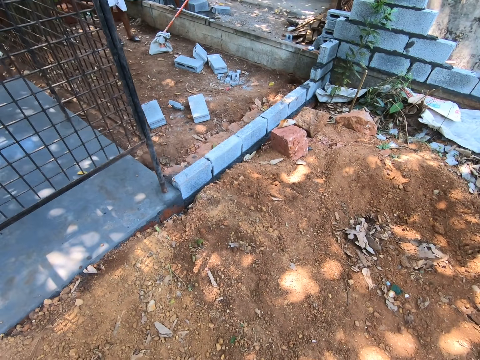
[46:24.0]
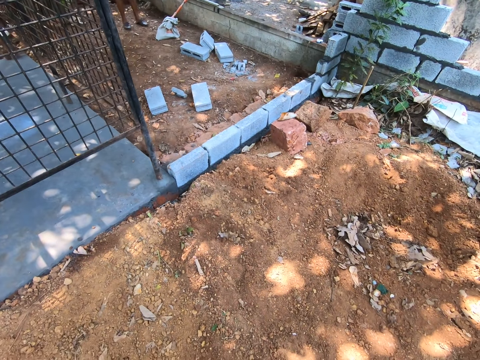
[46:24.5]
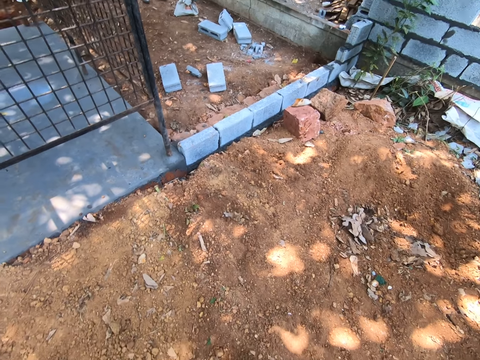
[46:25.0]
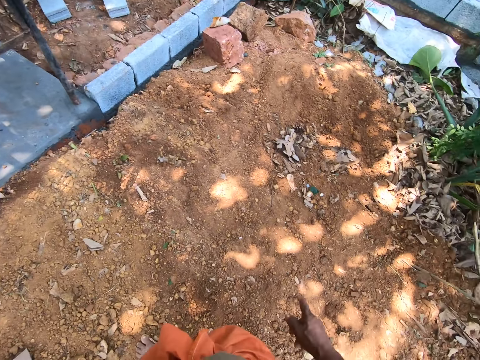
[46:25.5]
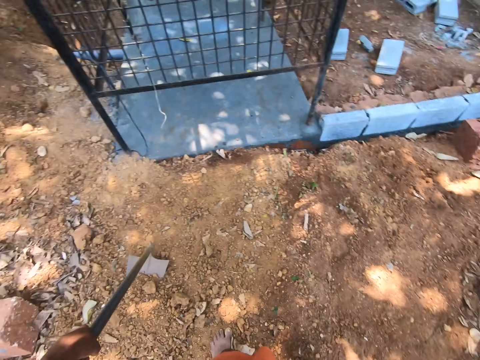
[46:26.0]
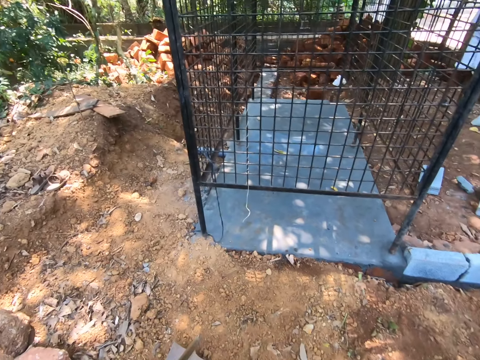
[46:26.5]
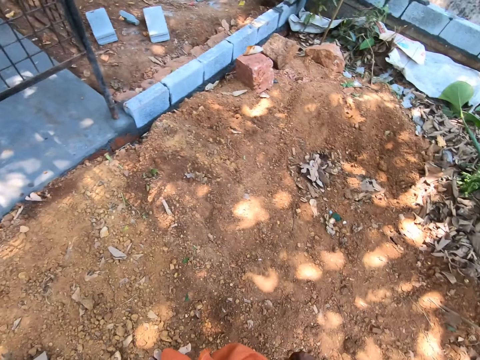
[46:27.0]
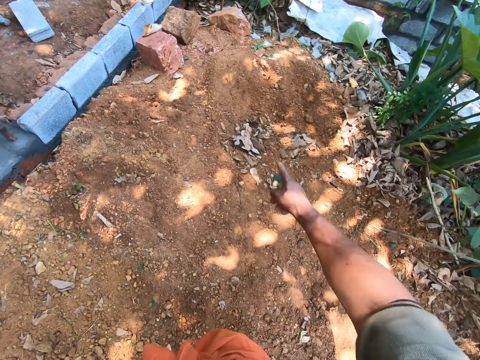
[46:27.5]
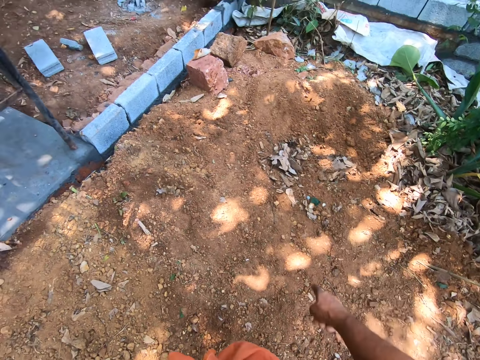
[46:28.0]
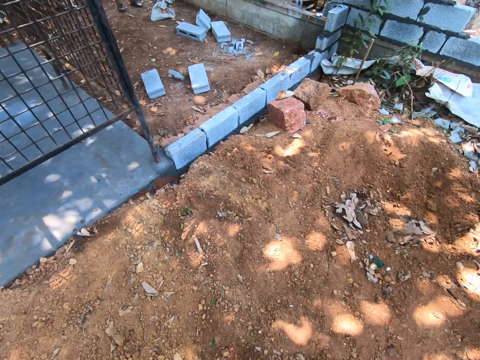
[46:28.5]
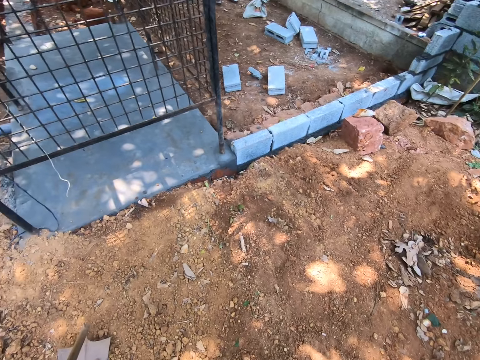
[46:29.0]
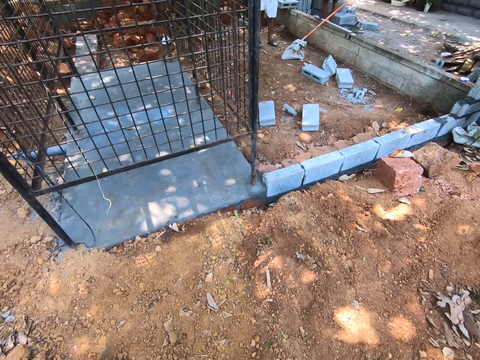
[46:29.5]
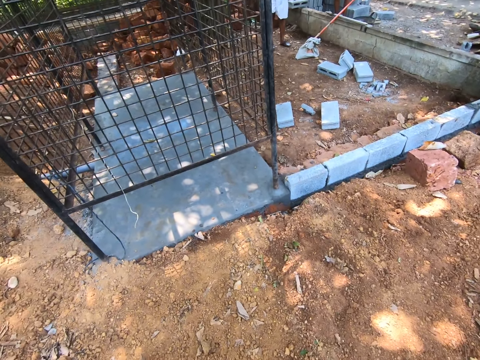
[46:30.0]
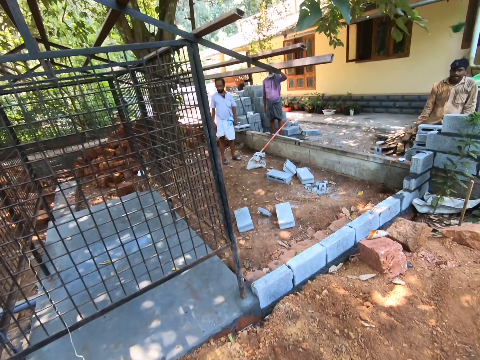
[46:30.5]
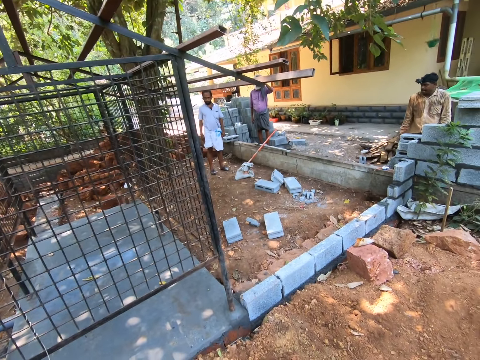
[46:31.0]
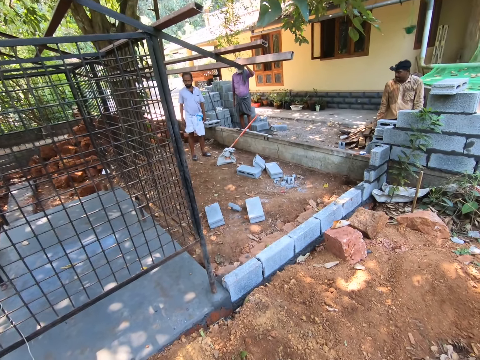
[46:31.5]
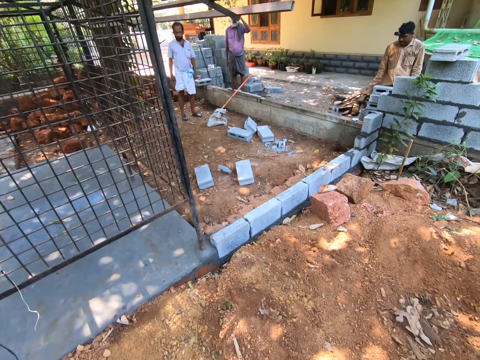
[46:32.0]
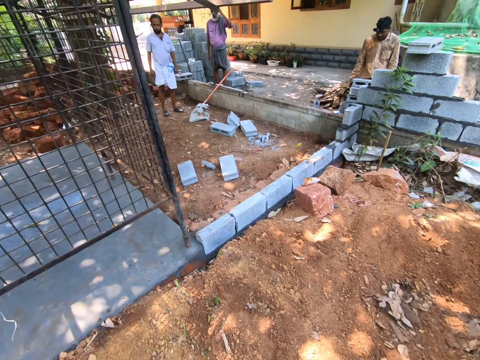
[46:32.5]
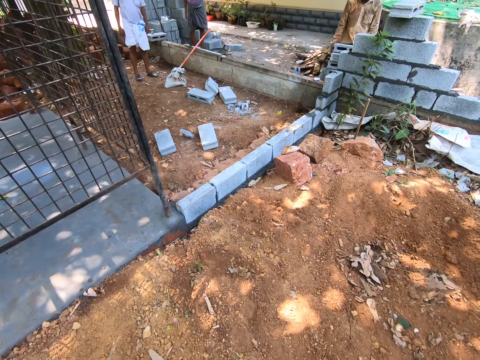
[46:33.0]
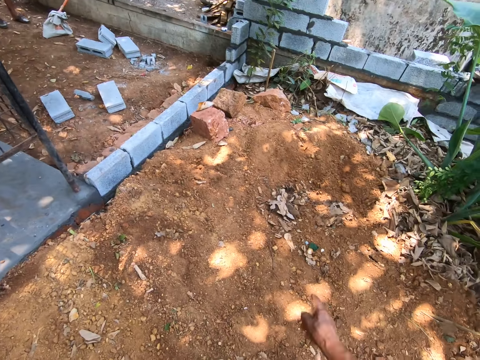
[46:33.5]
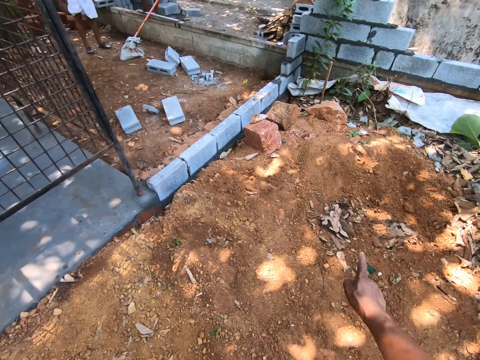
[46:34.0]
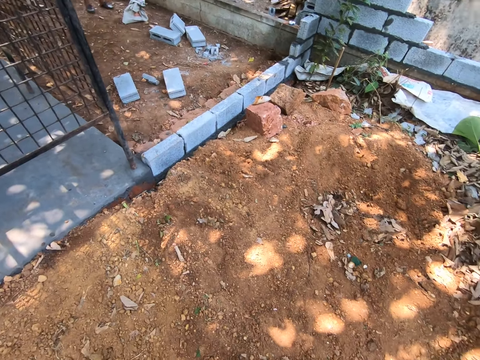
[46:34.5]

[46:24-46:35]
The camera wearer speaks with gestures. They look around. They speak with gestures.

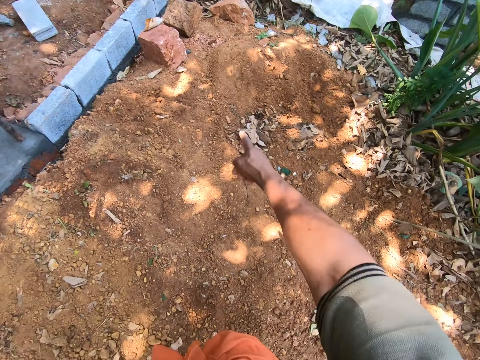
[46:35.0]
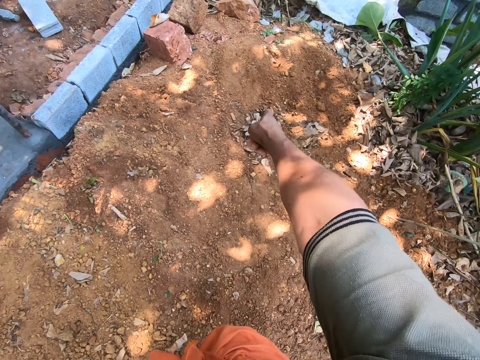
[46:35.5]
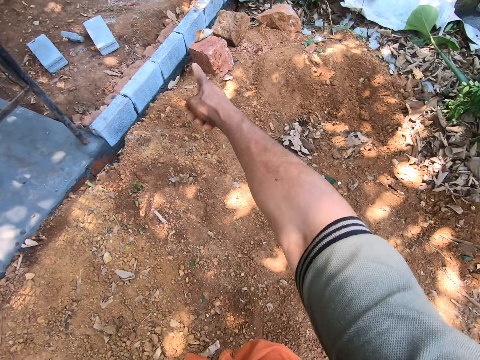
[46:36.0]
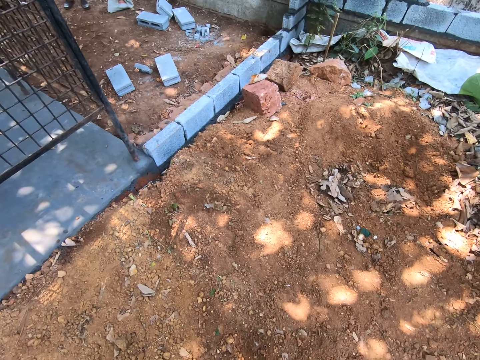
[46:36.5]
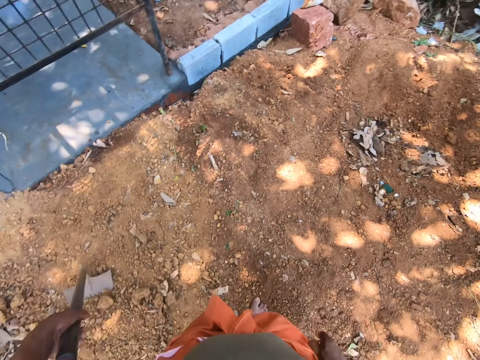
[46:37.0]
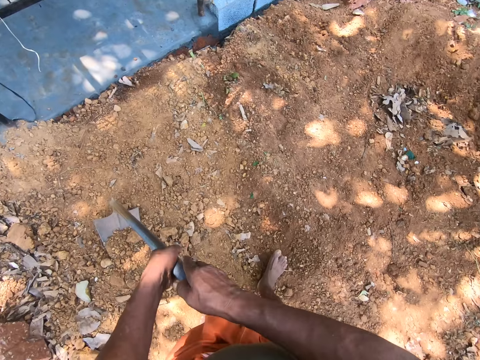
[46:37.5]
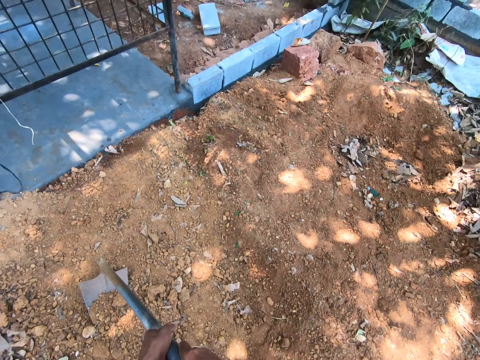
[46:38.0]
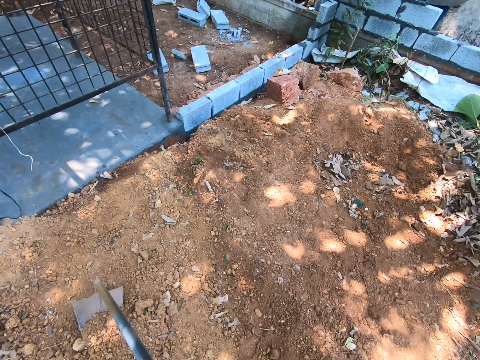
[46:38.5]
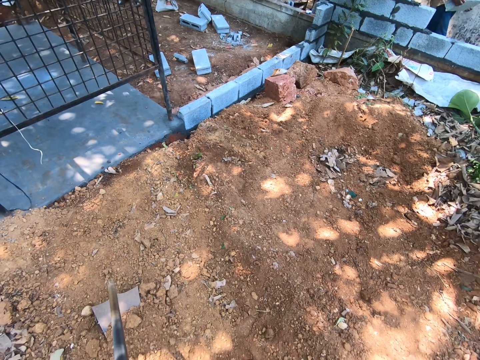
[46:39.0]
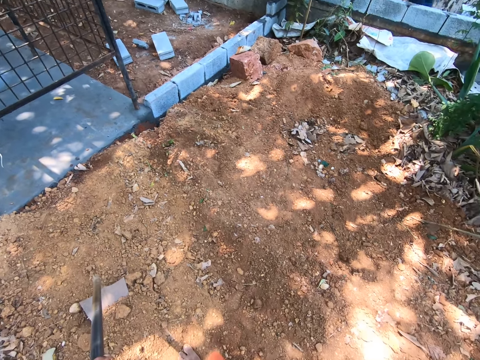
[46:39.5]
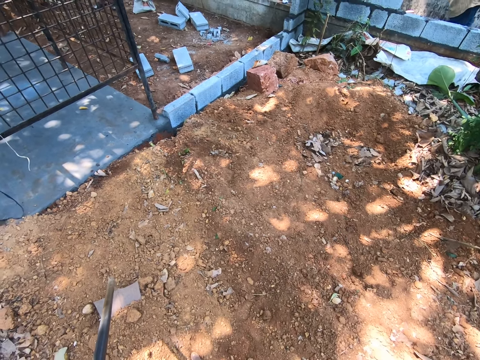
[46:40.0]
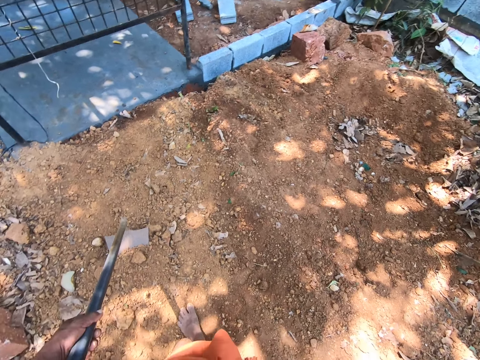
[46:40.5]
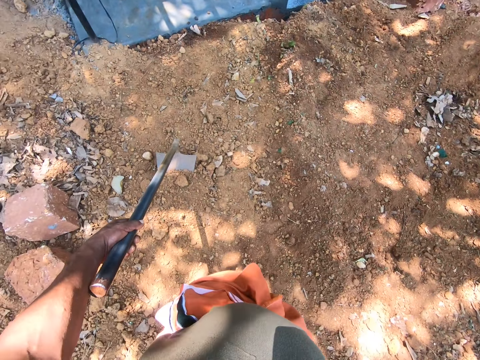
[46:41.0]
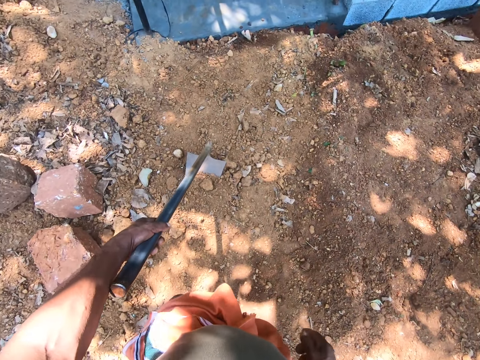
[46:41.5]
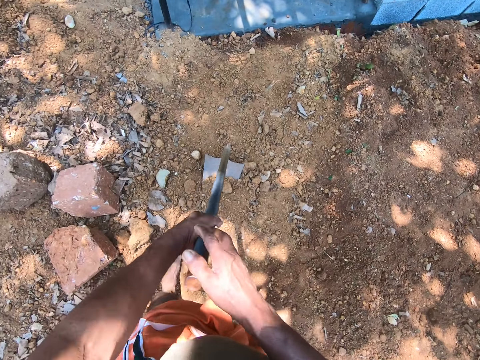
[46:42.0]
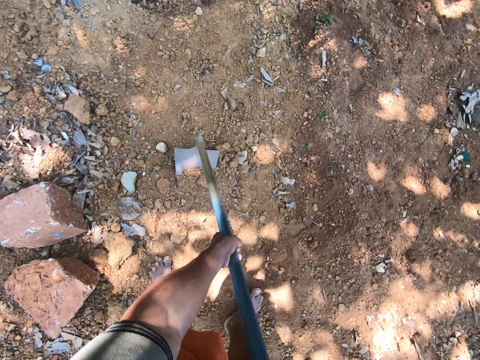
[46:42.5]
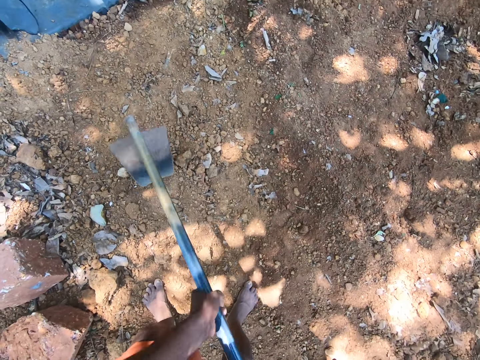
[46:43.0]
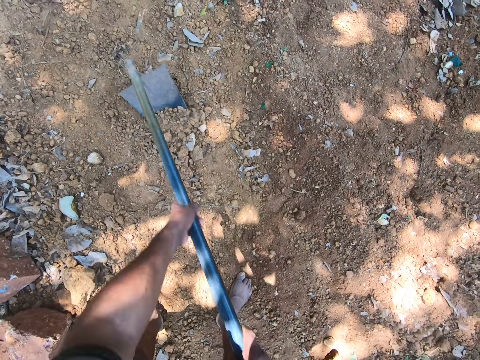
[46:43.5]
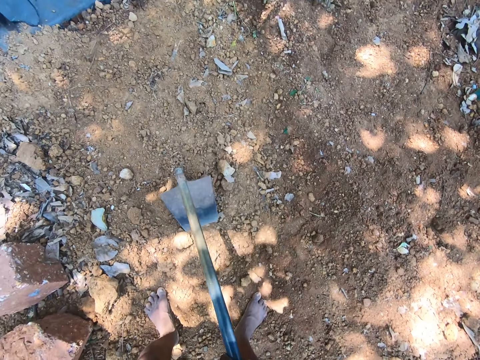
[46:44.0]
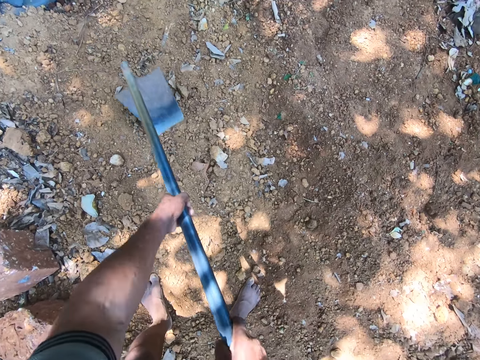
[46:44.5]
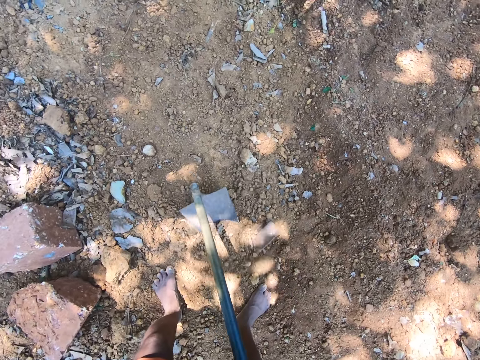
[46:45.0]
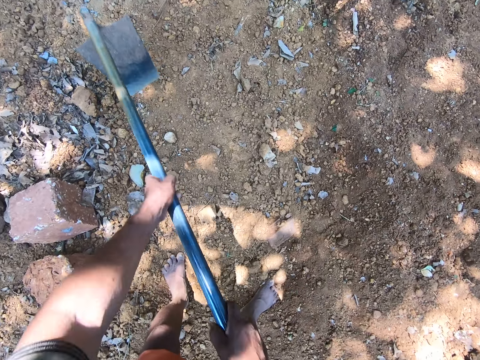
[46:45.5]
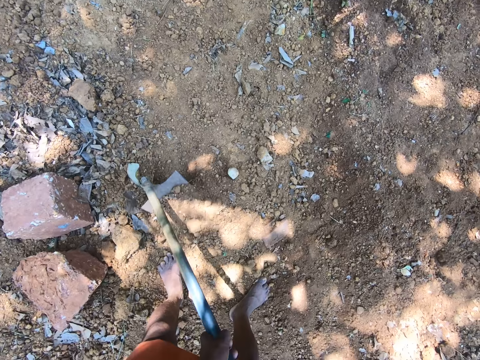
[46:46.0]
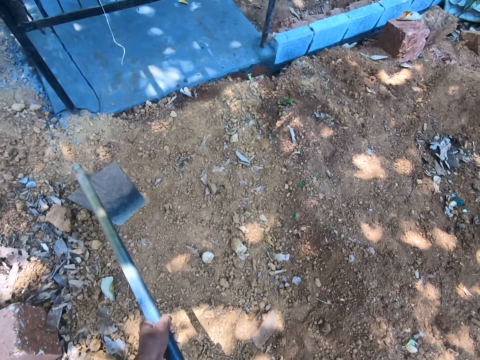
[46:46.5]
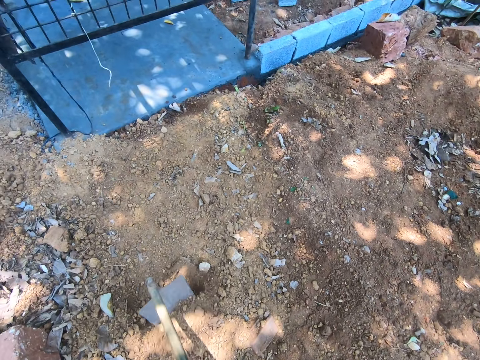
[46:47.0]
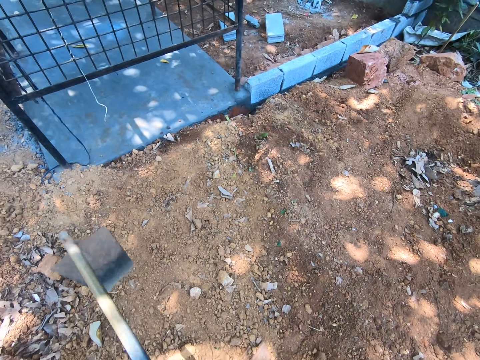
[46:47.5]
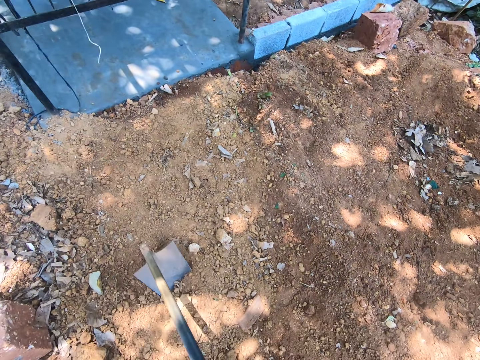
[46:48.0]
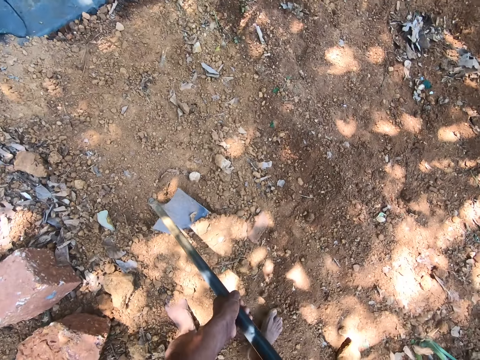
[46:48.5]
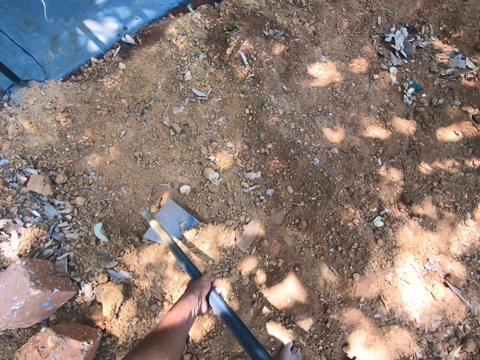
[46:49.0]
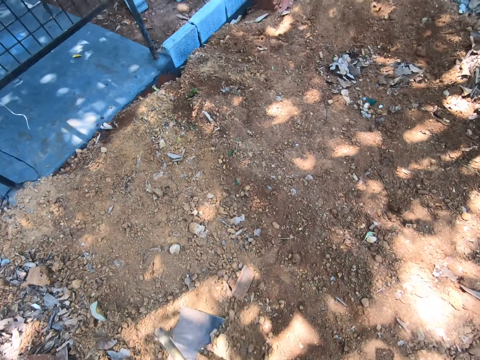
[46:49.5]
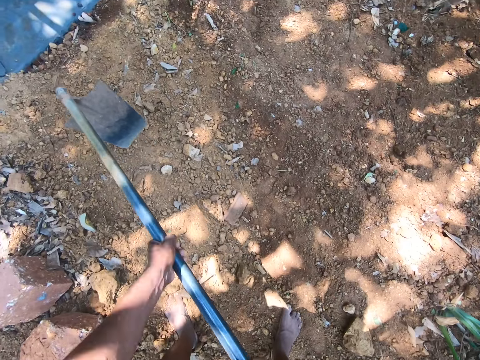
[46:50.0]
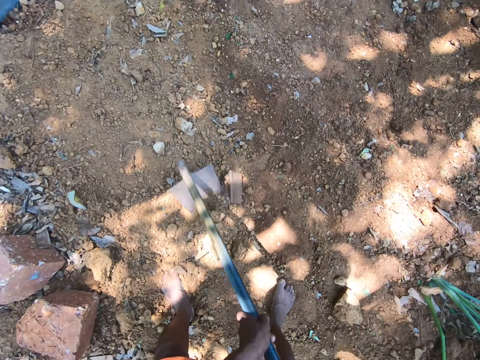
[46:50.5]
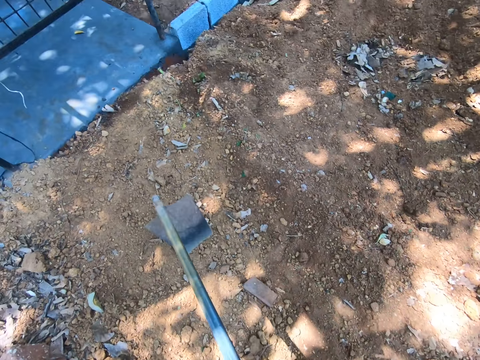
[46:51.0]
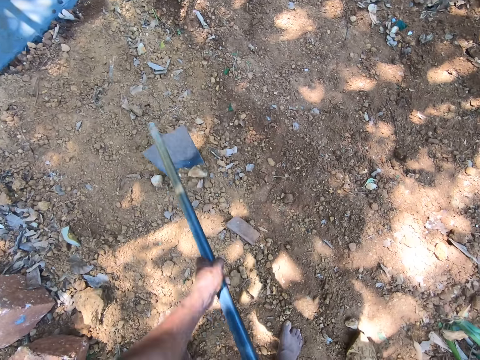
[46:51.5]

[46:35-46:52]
The camera wearer places his right hand on the hoe in his left hand. He holds the hoe with the right hand. He pulls soil with the hoe. He holds the hoe with the right hand. He clears the ground with the hoe in his hands. He digs. He talks.
